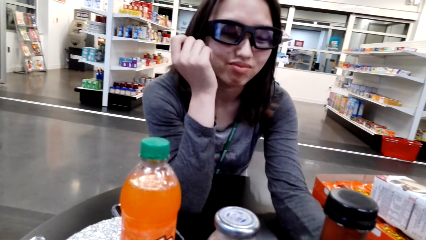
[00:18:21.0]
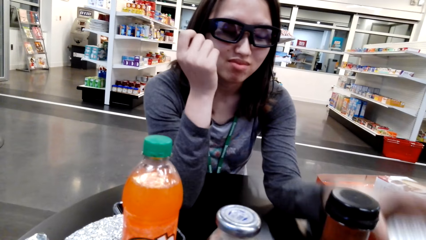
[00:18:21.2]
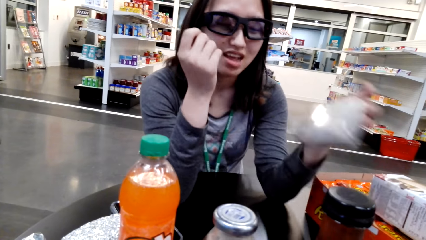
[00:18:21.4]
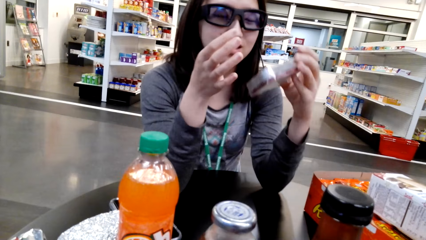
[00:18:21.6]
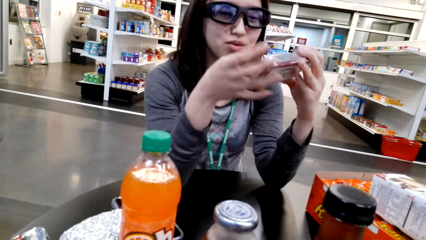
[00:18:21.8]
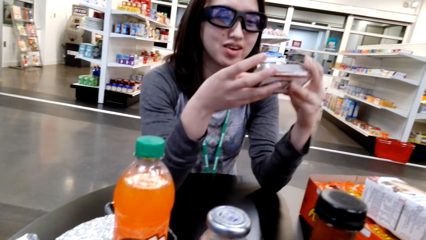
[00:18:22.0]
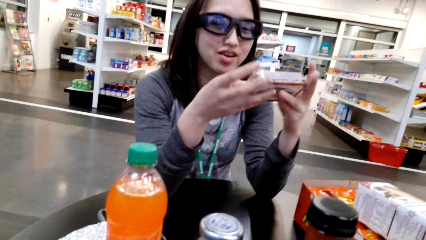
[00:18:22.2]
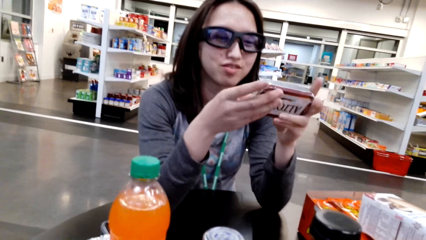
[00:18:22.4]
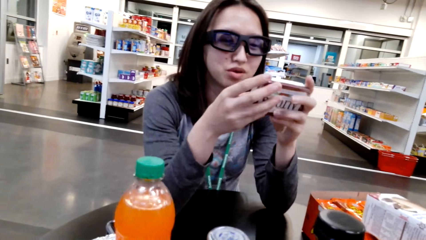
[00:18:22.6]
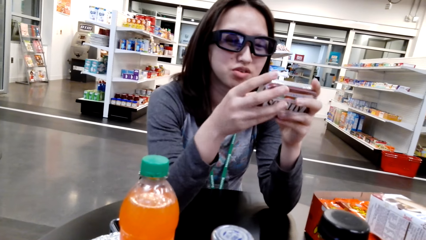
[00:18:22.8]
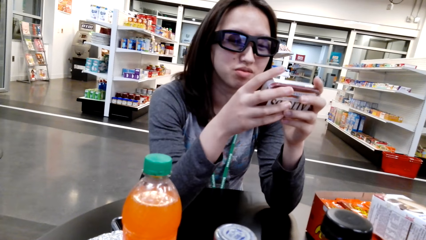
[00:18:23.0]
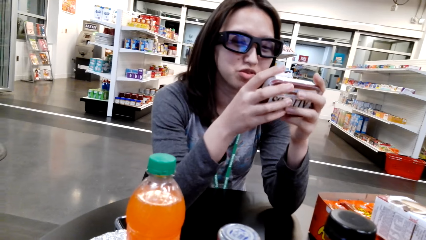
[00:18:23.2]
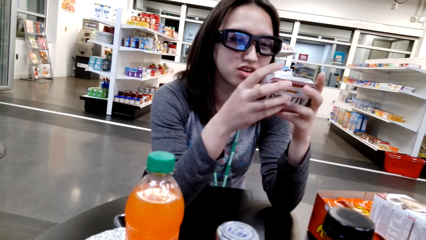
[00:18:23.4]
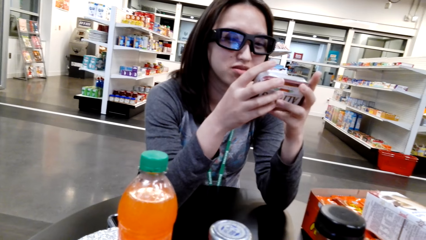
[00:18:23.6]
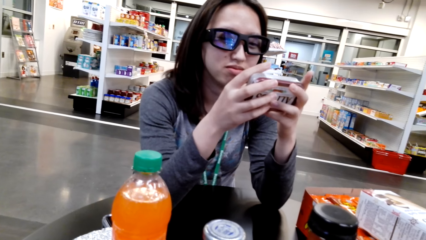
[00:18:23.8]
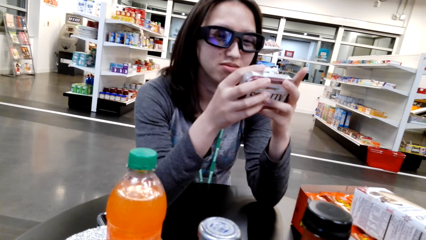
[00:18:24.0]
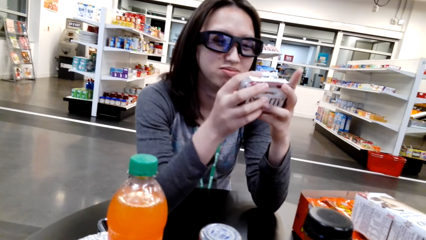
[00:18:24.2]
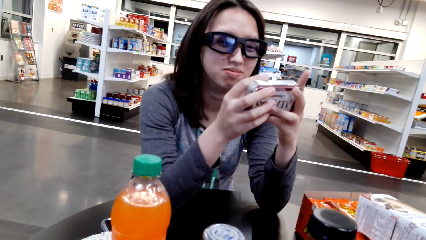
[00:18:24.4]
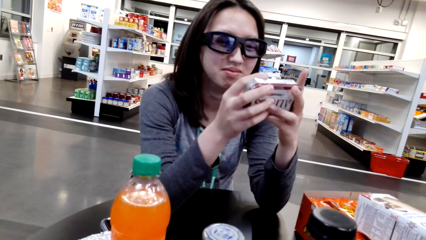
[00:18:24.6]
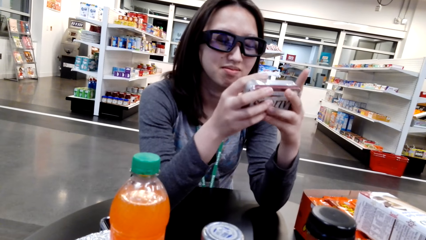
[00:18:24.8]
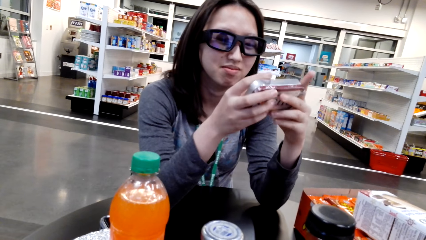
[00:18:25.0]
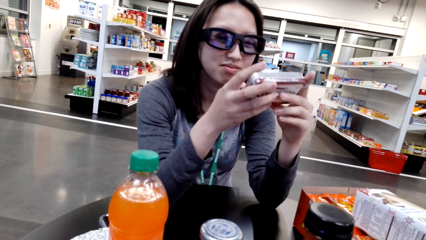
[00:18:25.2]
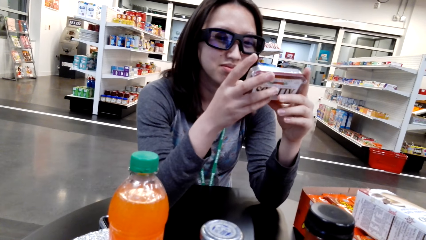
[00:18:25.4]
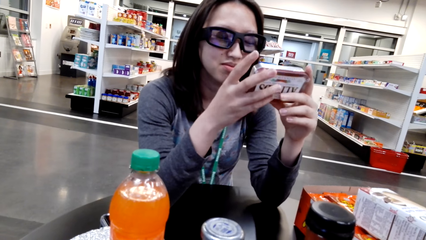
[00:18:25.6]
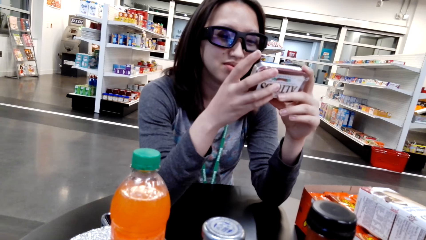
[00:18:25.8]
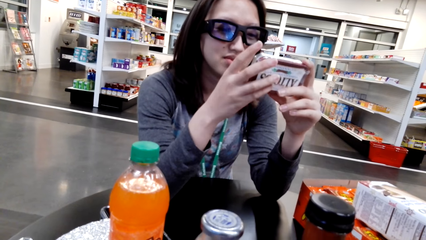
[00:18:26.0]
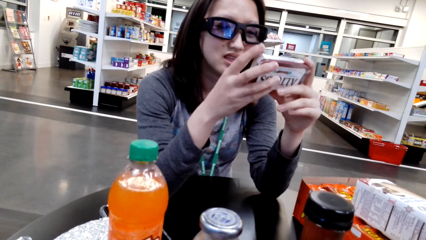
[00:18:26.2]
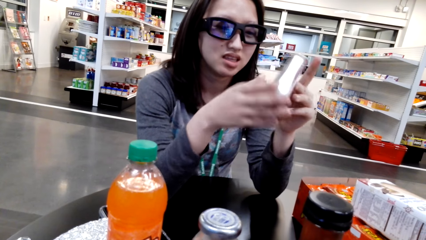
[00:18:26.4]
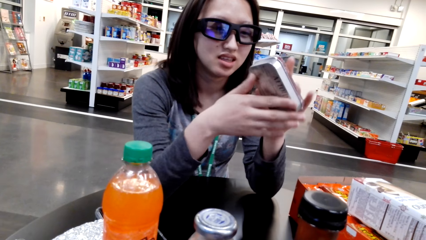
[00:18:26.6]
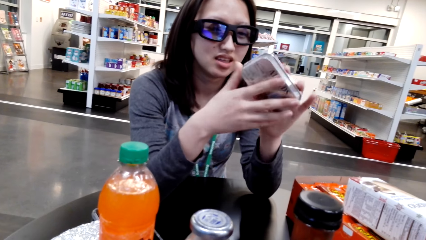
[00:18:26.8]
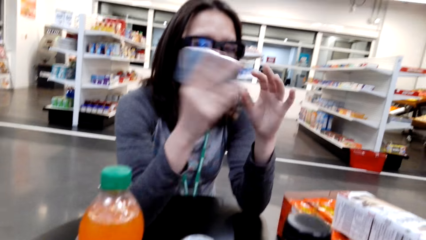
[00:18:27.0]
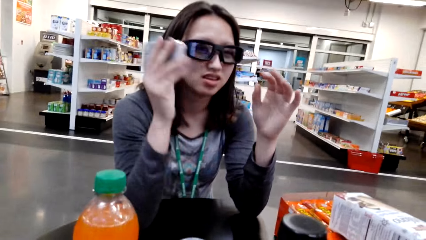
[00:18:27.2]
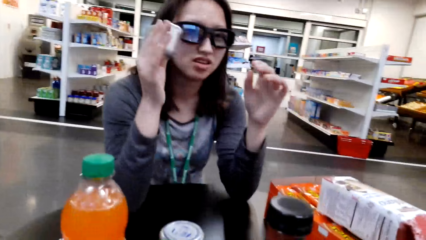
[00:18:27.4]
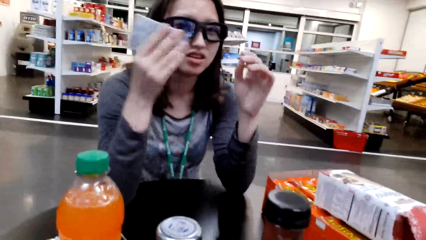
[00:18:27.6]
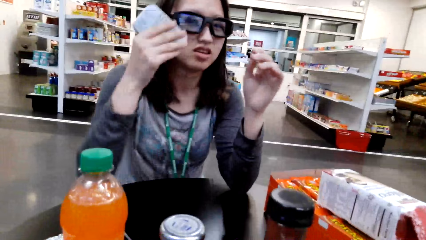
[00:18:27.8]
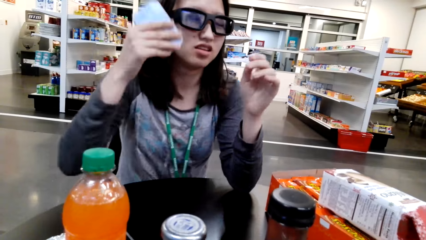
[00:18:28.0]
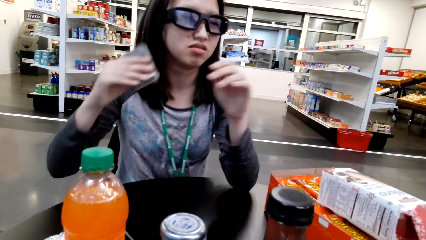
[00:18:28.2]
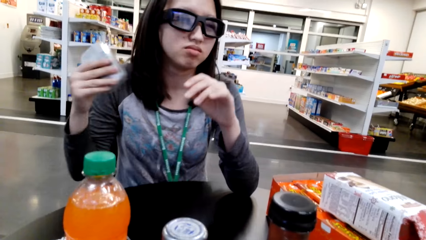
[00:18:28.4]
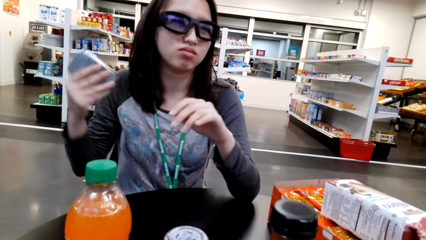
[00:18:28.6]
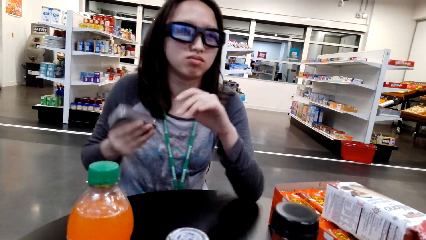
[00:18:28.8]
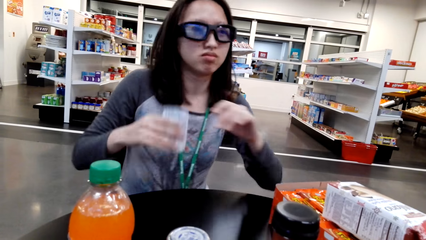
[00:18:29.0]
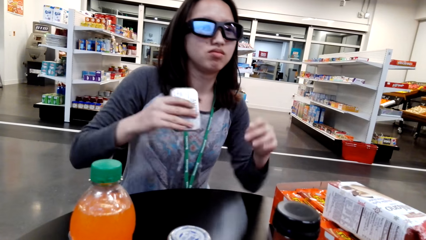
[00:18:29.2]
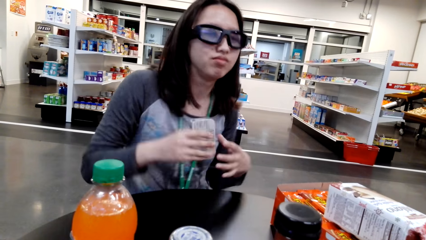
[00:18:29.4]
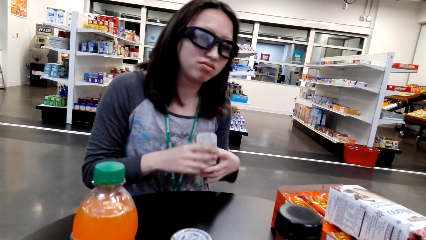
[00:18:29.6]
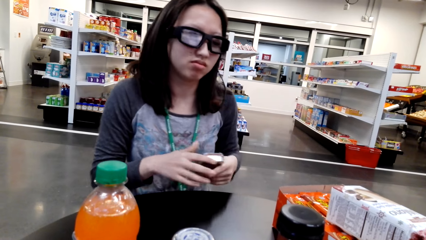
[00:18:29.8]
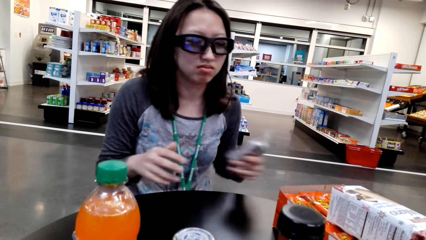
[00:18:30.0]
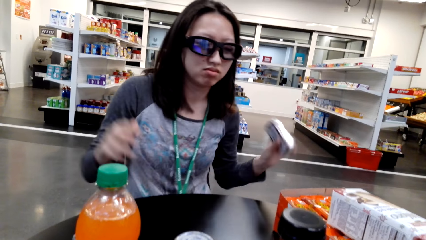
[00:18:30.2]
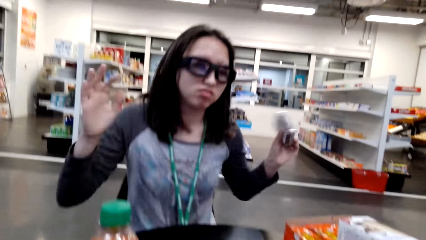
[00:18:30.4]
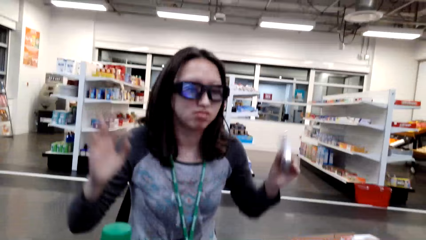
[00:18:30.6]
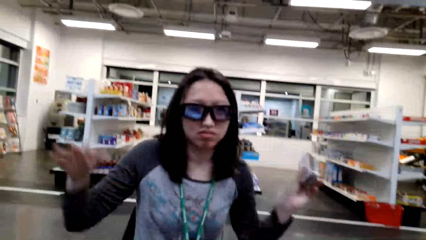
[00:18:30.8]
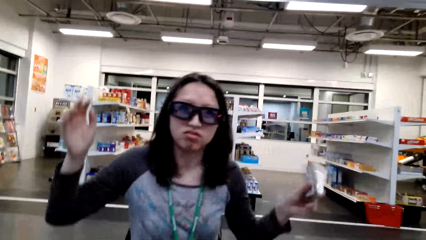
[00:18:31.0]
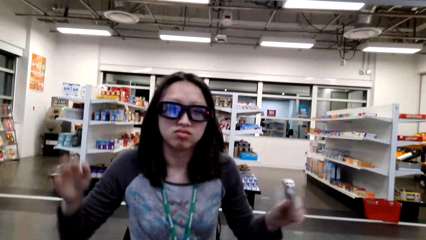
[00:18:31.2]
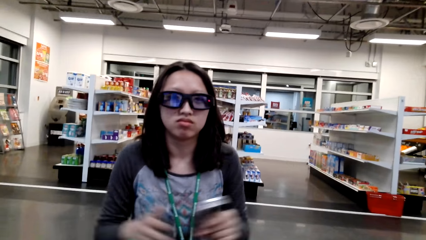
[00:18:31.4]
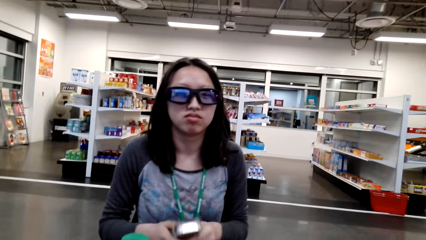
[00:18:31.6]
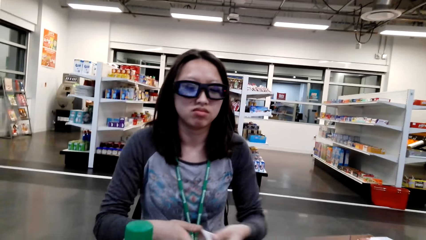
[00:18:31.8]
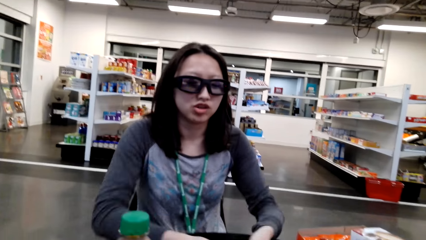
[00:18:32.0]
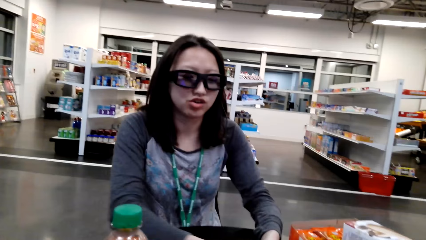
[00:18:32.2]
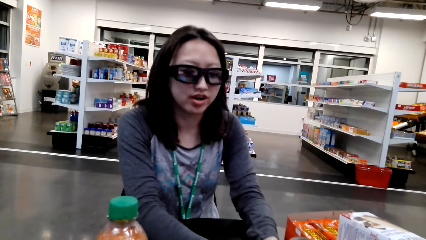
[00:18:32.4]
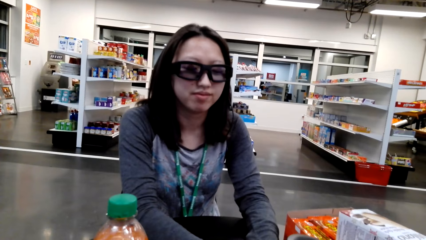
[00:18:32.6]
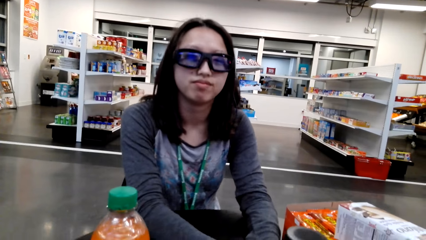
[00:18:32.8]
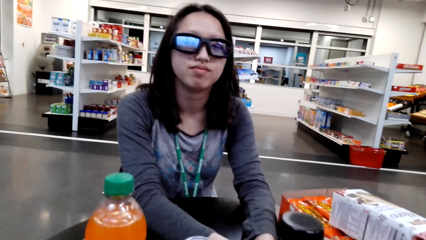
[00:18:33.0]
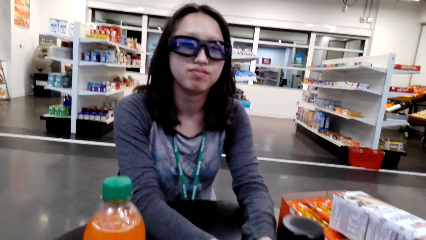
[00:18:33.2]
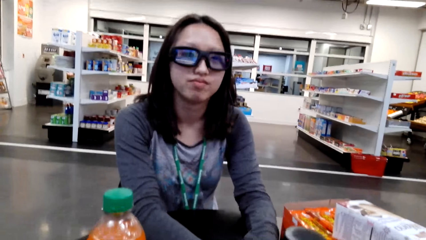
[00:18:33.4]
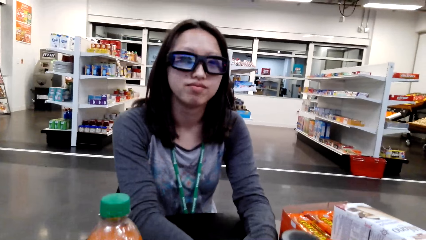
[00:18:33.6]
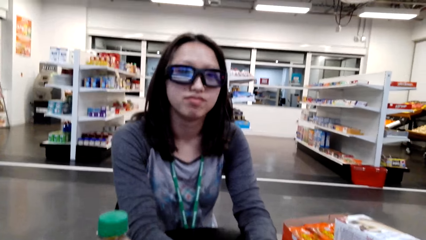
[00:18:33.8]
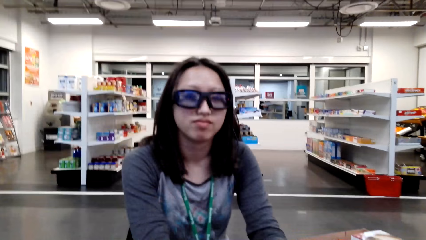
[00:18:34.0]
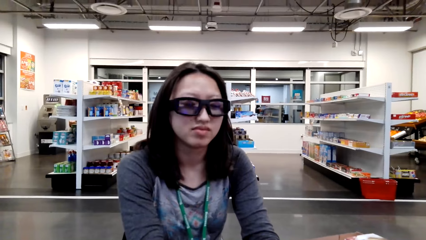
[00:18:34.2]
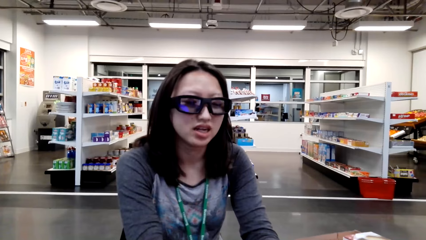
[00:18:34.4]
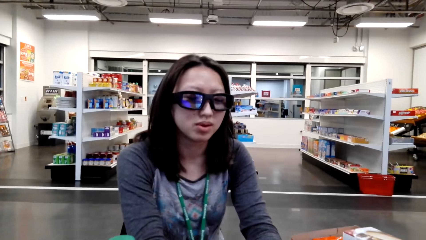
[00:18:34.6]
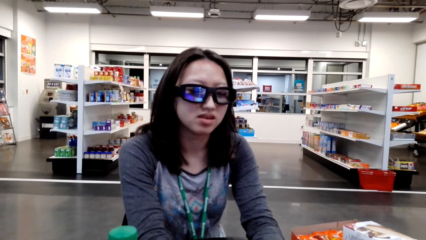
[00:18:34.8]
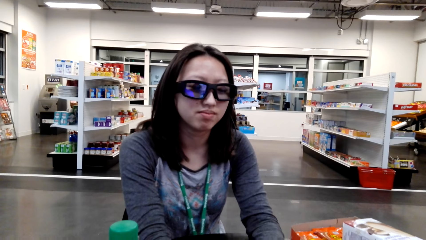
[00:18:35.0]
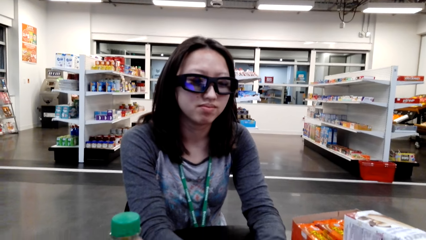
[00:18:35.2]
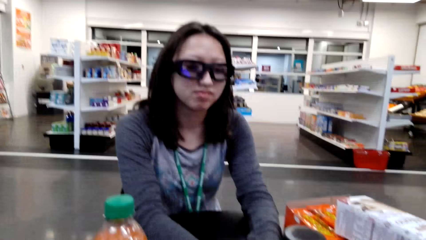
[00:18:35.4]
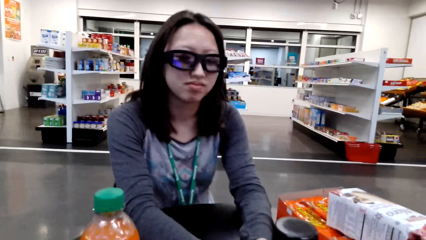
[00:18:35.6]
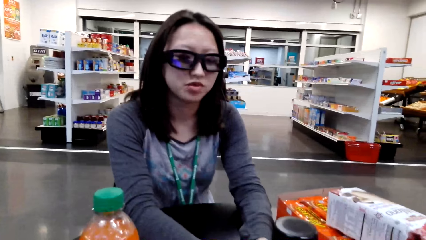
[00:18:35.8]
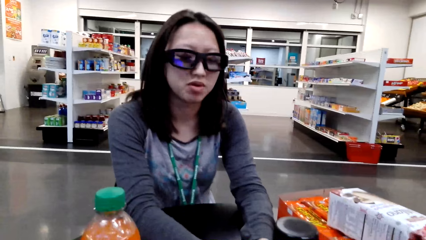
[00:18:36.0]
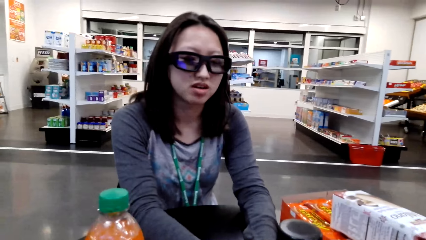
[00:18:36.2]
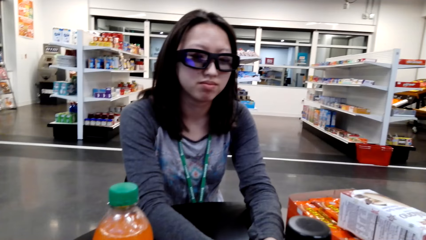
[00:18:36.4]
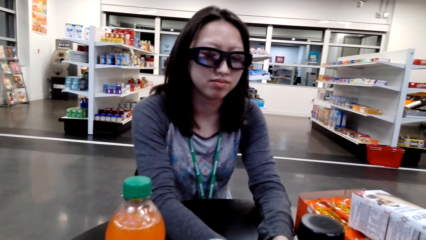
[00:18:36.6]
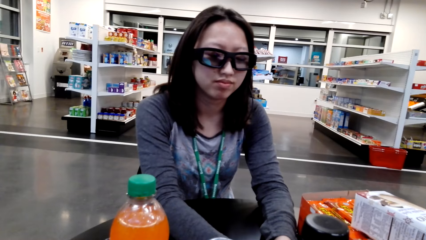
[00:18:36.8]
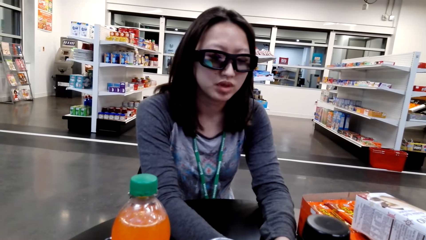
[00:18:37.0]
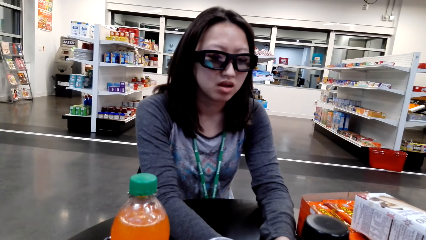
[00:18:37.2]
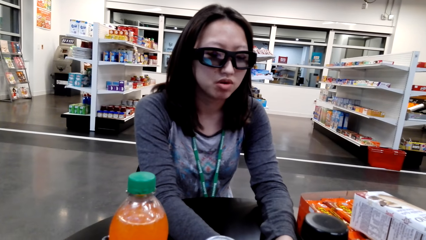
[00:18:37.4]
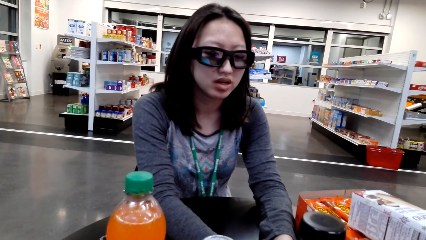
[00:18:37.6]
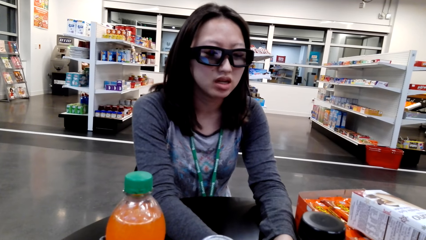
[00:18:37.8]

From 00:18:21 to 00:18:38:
A person holds something. The person dances. The camera wearer talks to the person.
